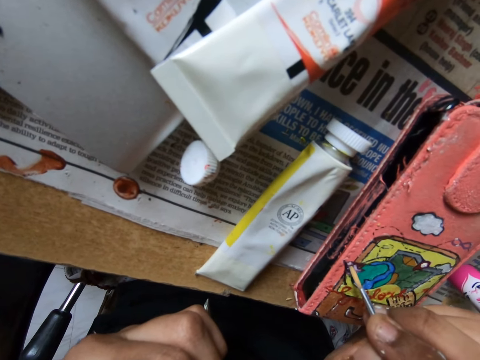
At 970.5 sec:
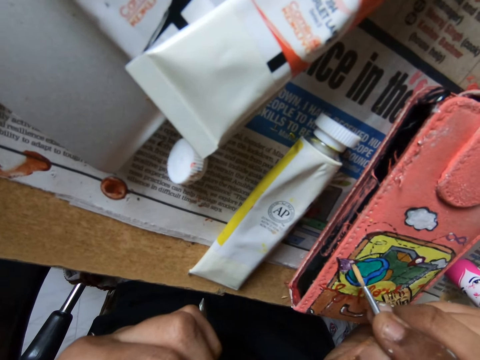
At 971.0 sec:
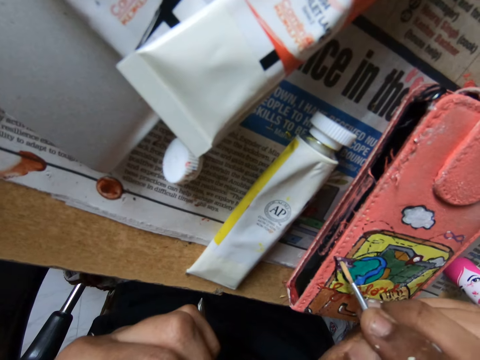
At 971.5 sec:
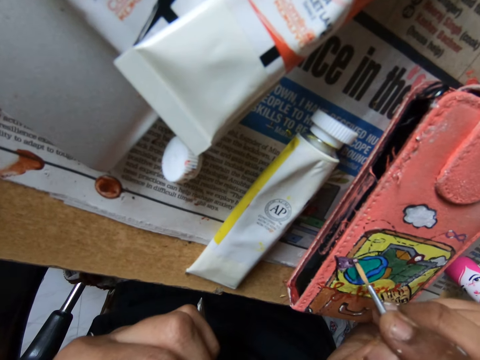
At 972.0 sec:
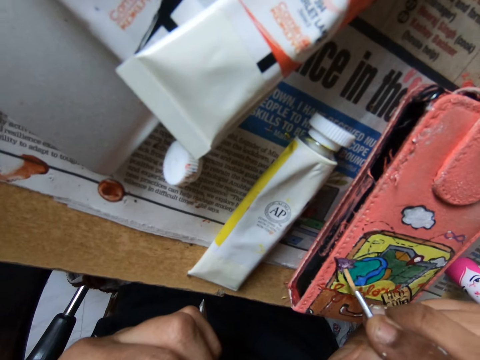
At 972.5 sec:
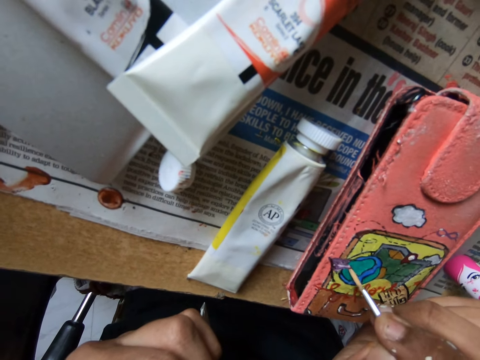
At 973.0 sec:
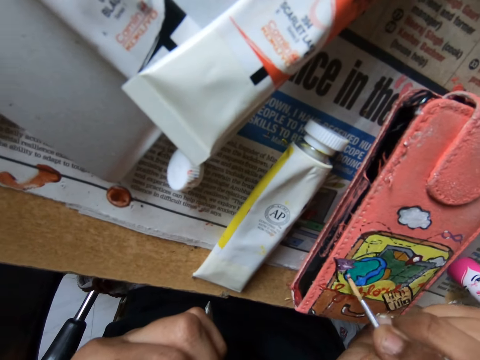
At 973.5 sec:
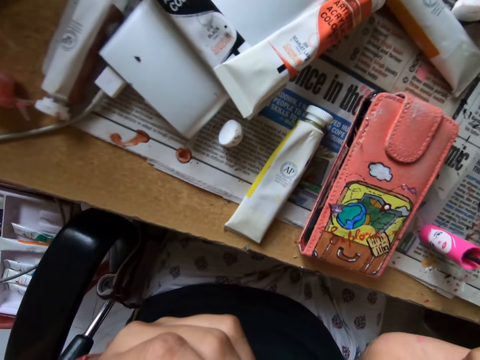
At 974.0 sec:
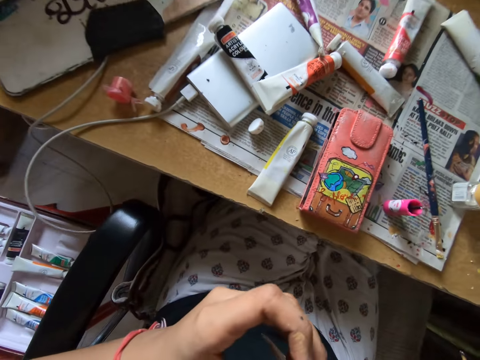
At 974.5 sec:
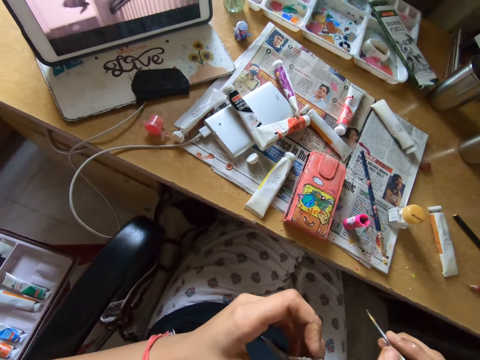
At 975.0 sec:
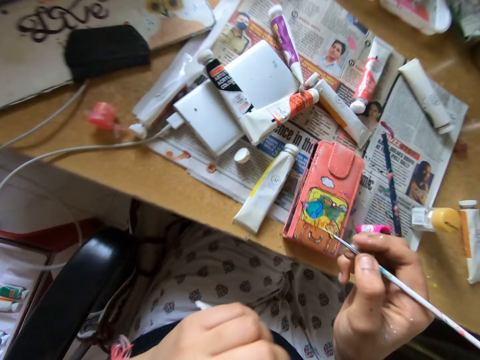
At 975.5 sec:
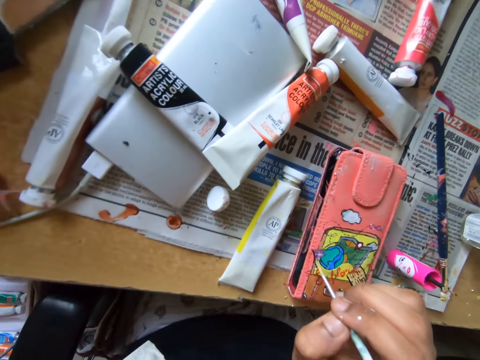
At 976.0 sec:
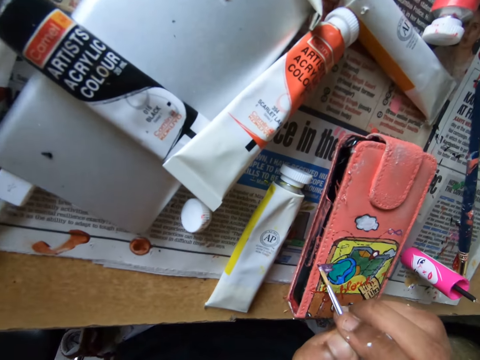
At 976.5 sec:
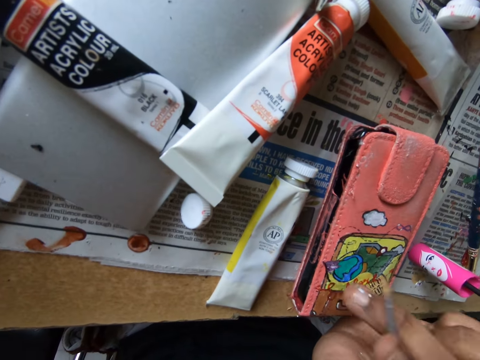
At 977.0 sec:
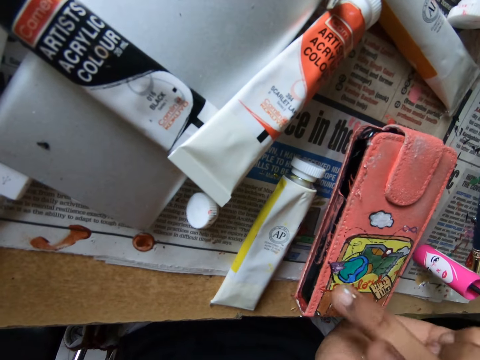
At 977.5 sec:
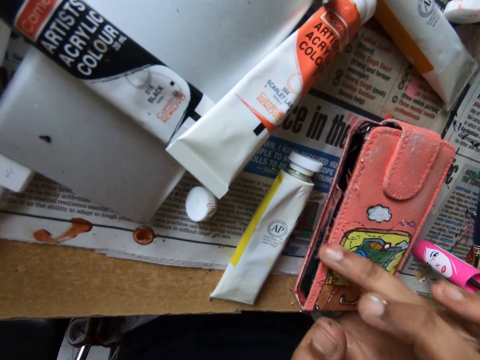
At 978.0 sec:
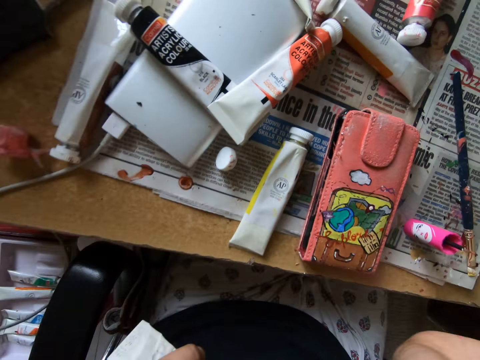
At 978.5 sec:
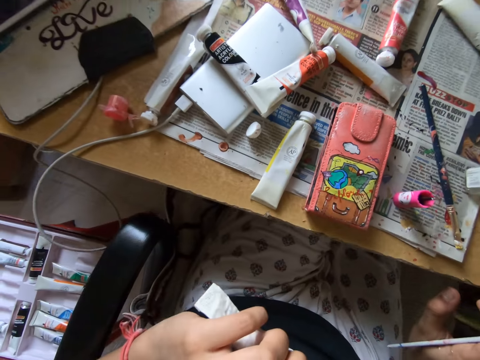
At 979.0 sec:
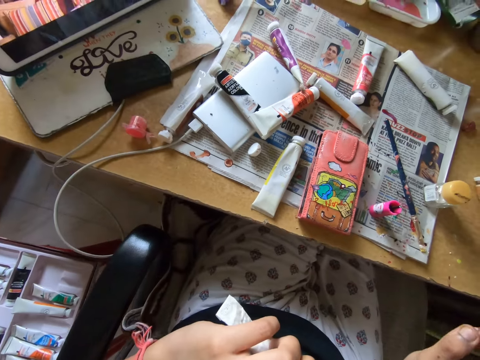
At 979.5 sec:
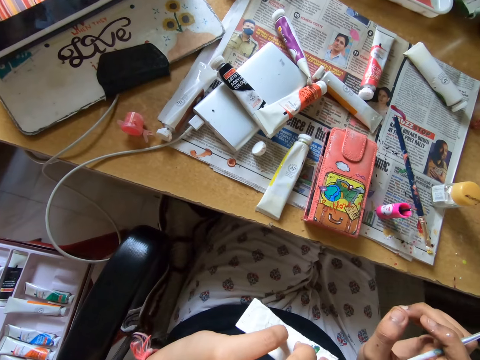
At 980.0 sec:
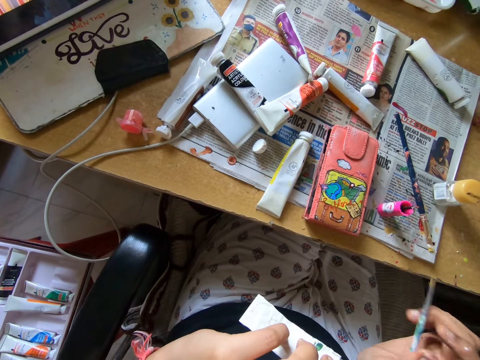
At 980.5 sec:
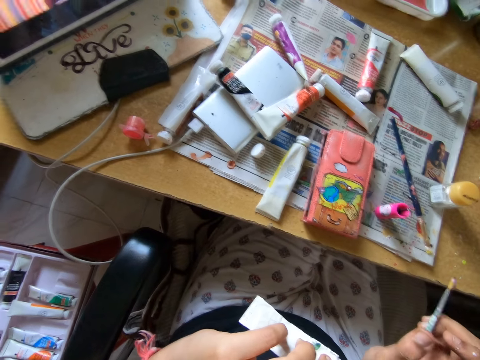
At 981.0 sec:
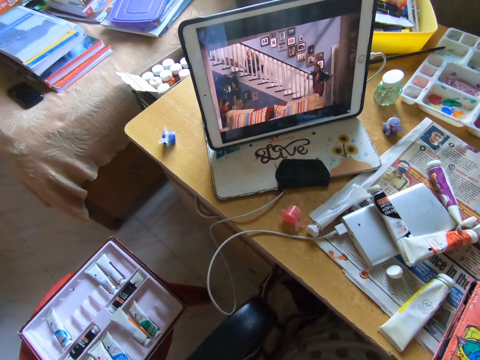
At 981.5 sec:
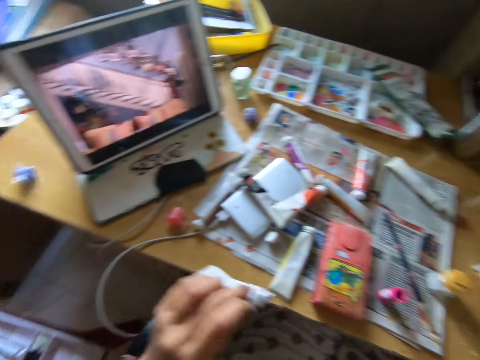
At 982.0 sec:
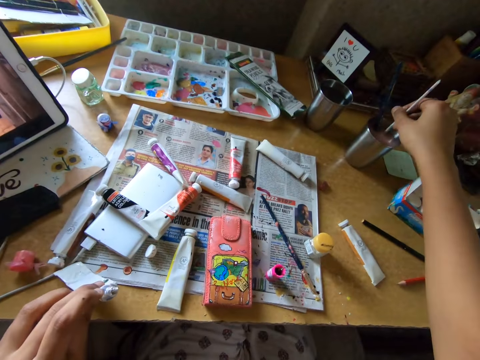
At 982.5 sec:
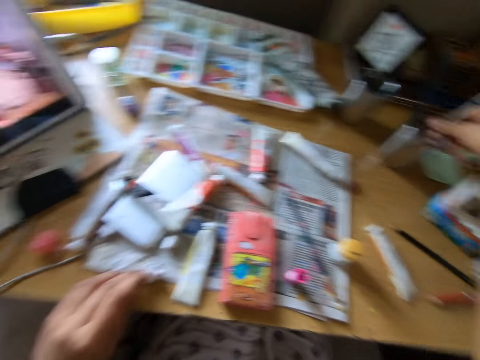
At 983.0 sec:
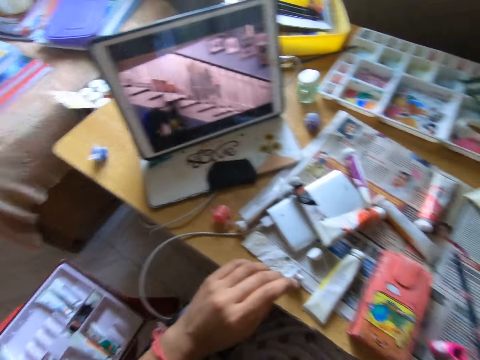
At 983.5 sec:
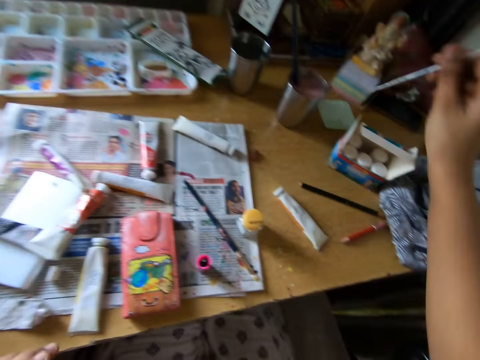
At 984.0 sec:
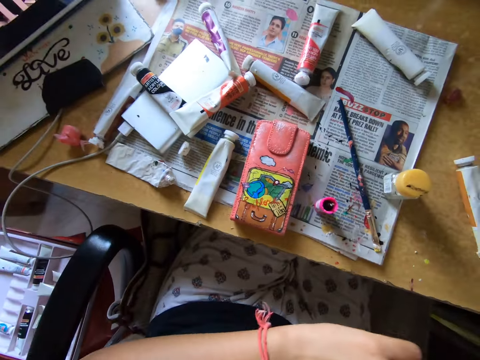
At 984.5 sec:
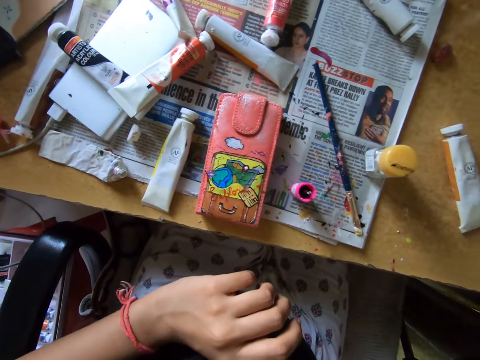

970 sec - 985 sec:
The camera wearer touches a wallet with a finger. They watch a movie on a tablet. They dip a paint brush in a silver glass.

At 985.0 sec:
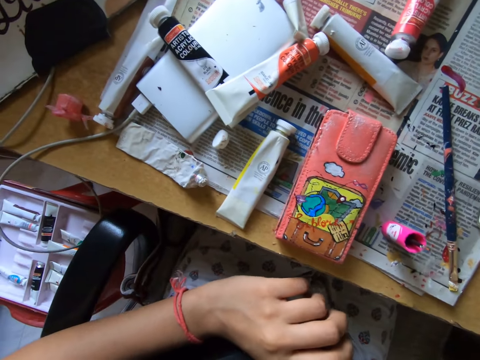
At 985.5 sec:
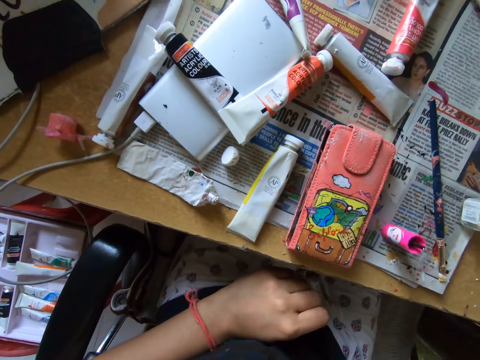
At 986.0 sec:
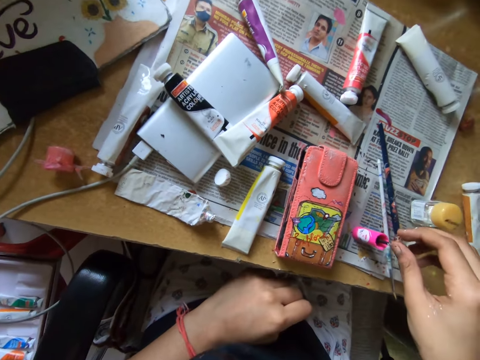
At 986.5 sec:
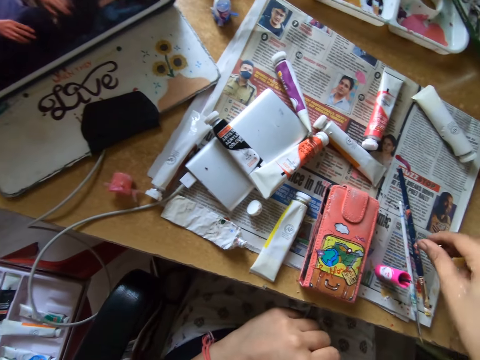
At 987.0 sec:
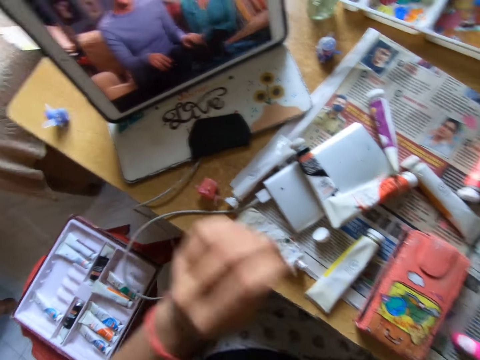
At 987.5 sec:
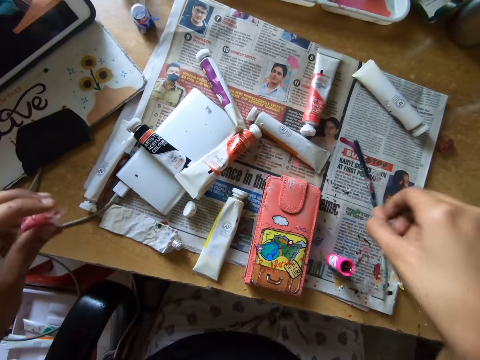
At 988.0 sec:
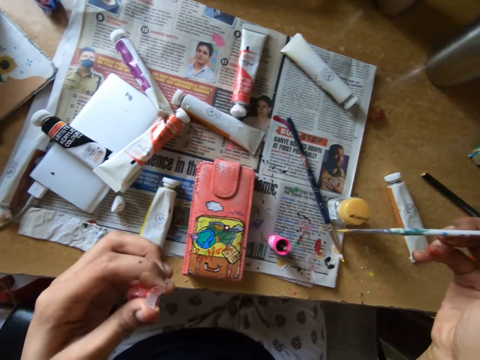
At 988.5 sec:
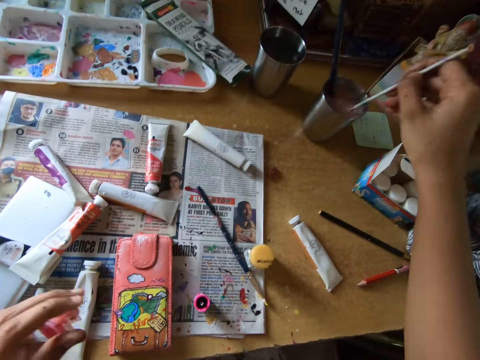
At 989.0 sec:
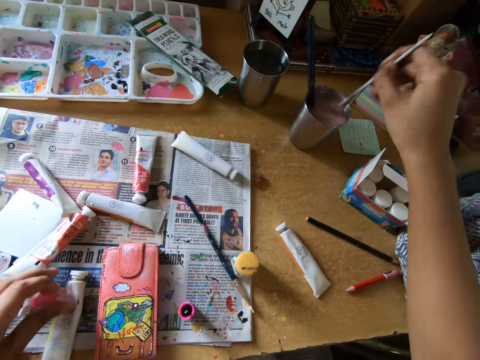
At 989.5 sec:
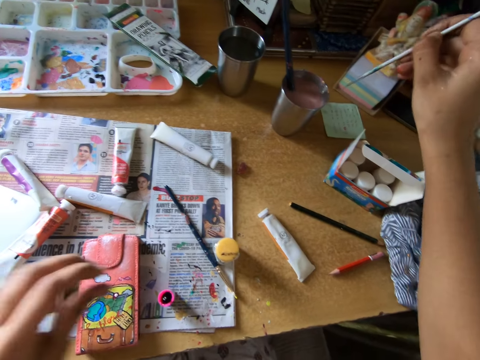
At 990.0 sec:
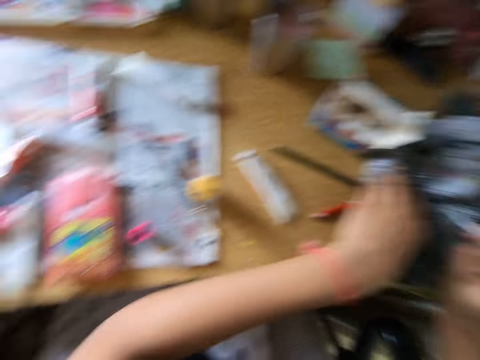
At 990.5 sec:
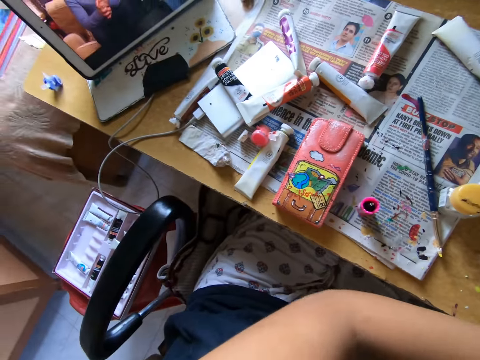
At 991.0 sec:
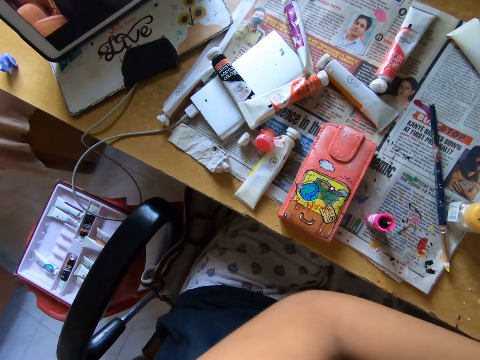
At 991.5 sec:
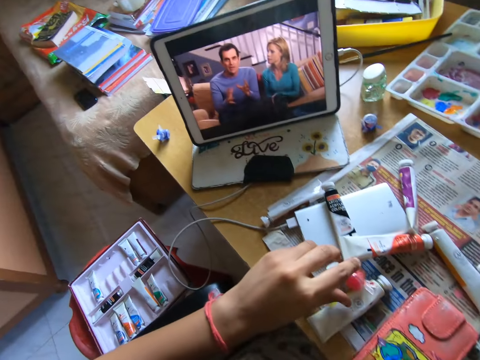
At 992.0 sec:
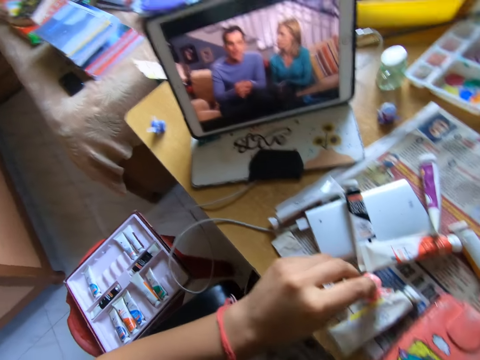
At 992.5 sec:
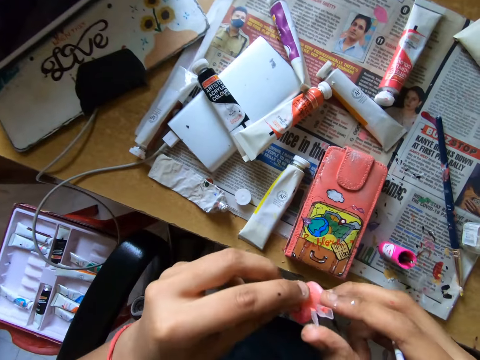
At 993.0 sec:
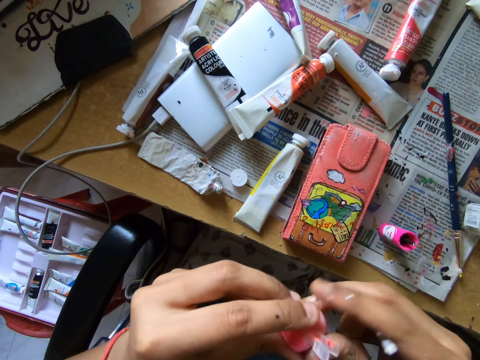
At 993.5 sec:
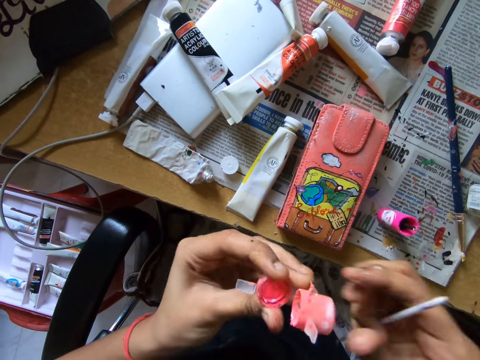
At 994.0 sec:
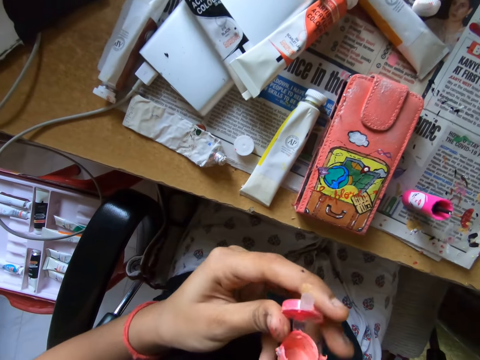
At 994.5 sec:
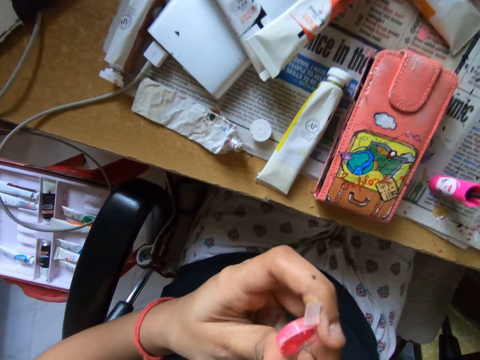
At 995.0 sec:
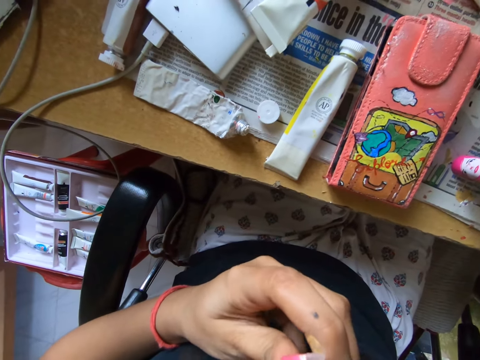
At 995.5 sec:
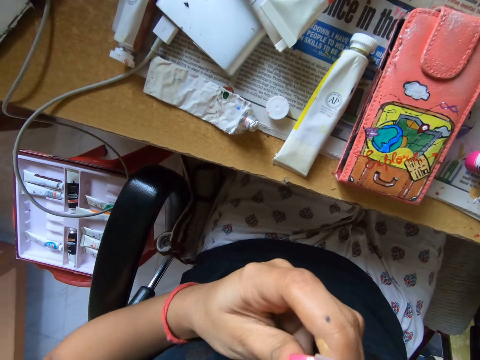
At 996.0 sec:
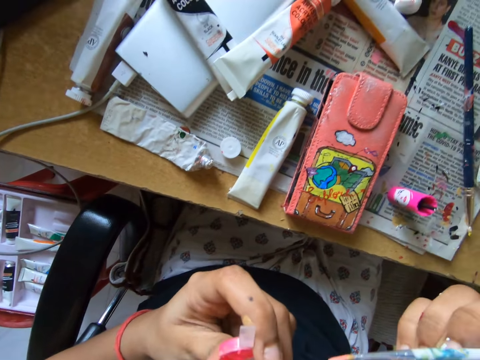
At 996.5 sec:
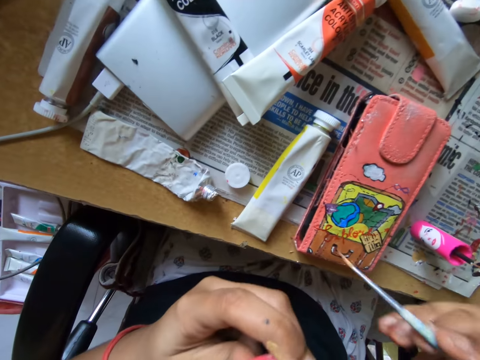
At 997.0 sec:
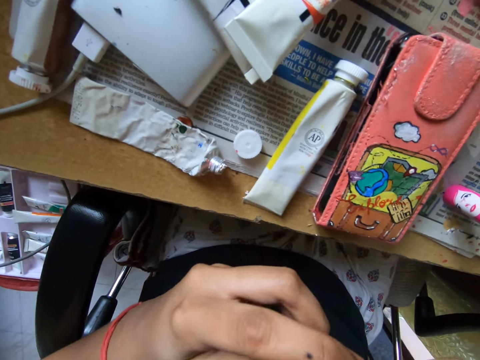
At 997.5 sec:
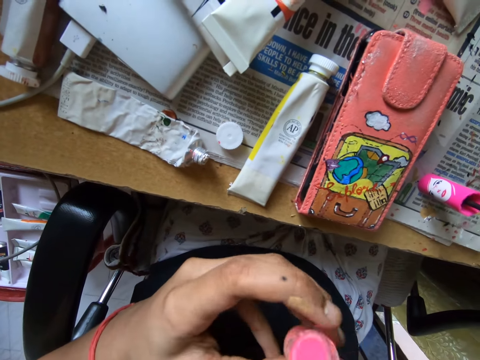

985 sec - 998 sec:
The camera wearer puts down a paint brush on a newspaper. They pick up a paint bottle on the newspaper. They pick up the paint brush on the newspaper. They dip the paint brush in a silver glass. They put down the paint bottle on the newspaper. They wipe the paint brush with a cloth. They pick up the paint bottle on the newspaper. They open a paint cup with hands. They dip the paint brush in the paint cup.
